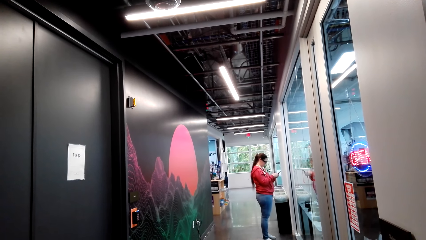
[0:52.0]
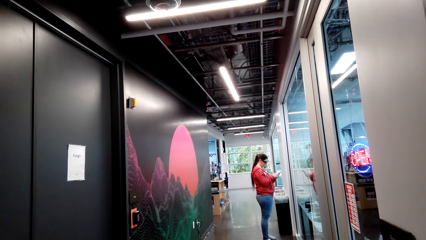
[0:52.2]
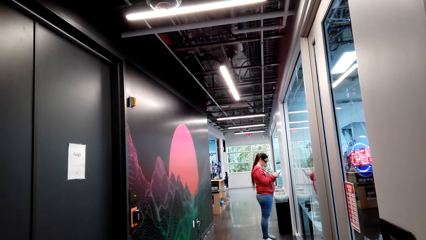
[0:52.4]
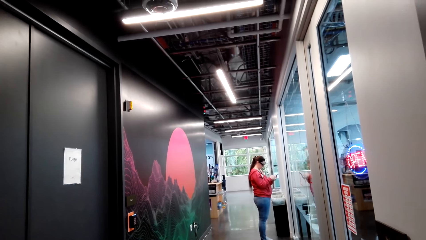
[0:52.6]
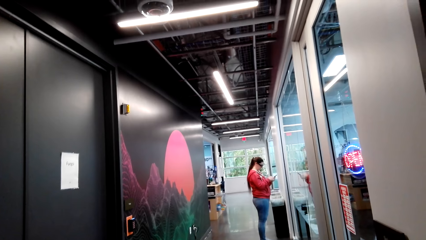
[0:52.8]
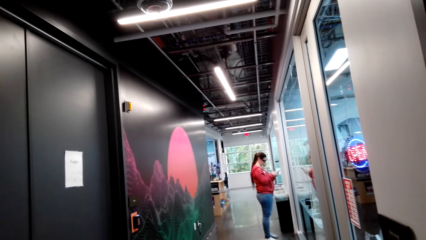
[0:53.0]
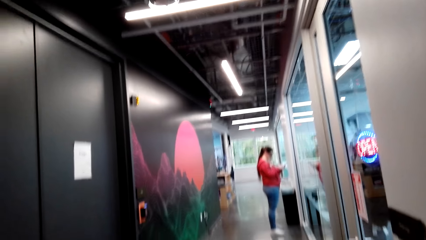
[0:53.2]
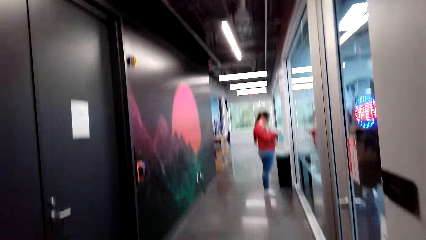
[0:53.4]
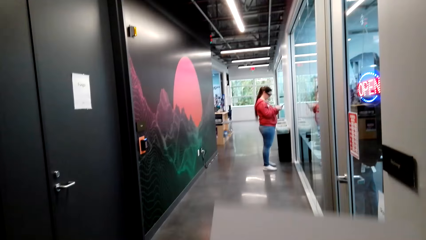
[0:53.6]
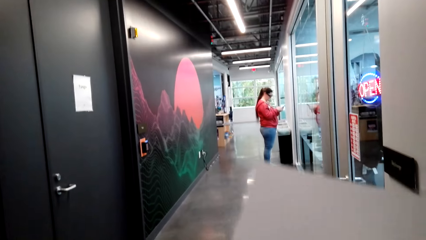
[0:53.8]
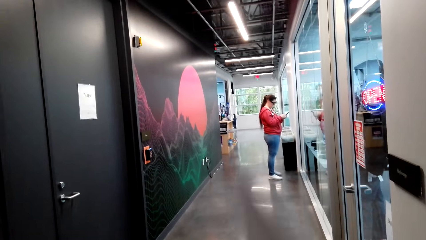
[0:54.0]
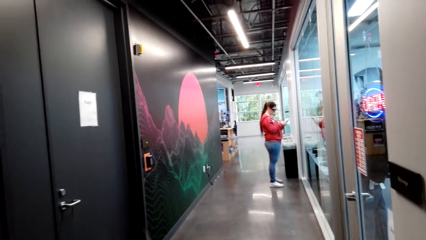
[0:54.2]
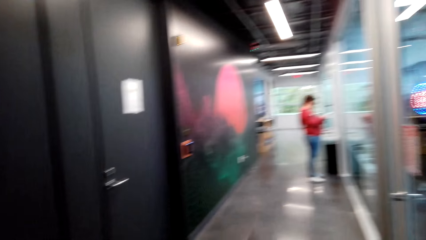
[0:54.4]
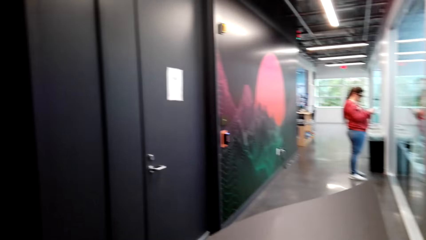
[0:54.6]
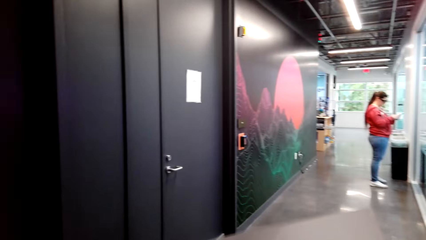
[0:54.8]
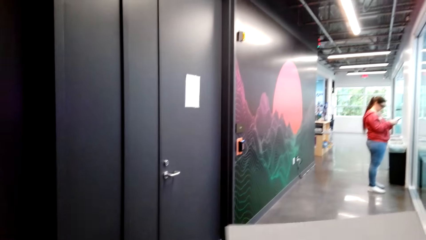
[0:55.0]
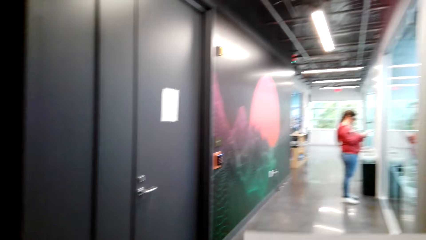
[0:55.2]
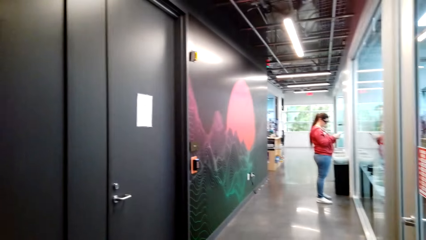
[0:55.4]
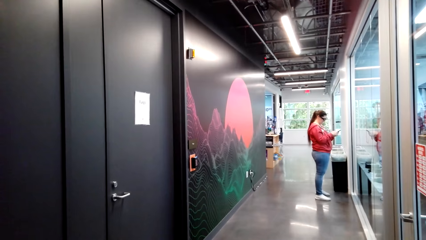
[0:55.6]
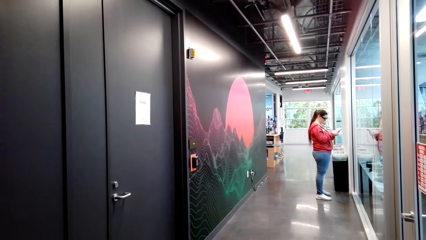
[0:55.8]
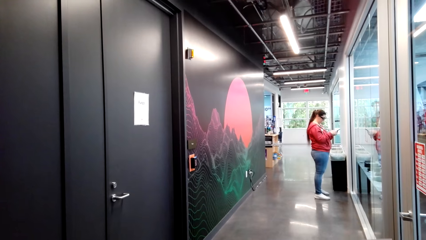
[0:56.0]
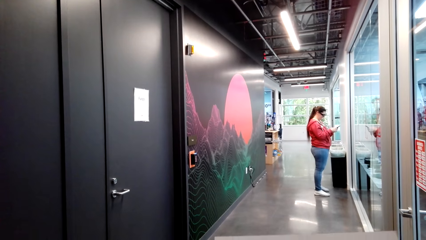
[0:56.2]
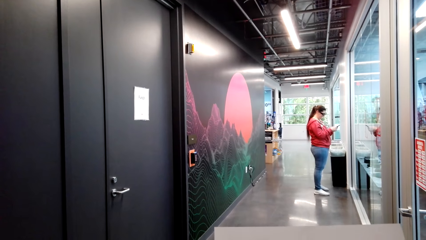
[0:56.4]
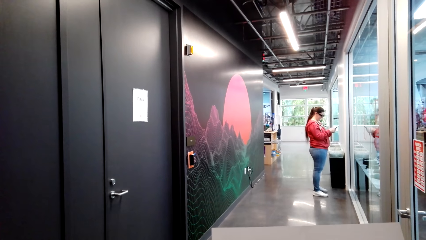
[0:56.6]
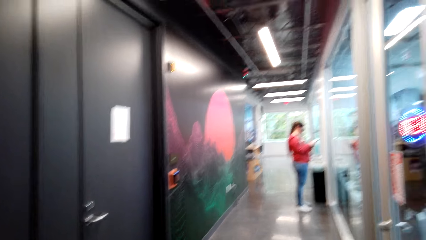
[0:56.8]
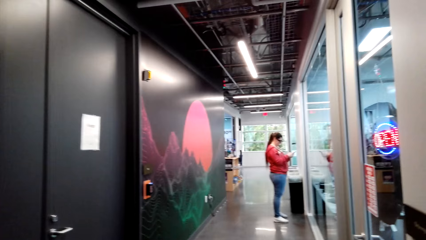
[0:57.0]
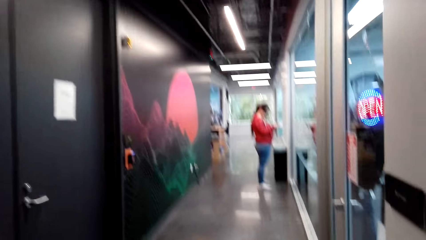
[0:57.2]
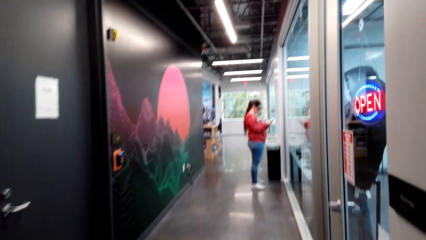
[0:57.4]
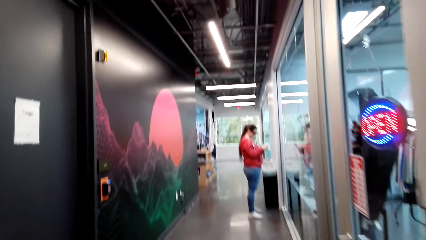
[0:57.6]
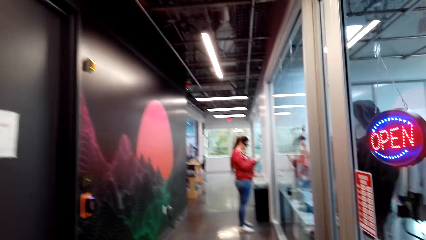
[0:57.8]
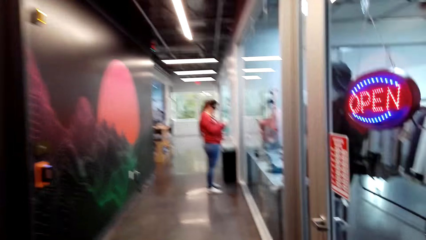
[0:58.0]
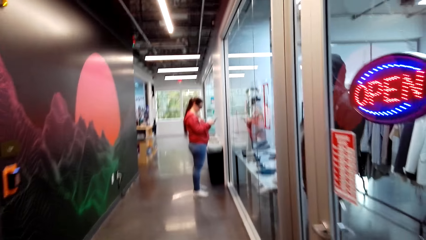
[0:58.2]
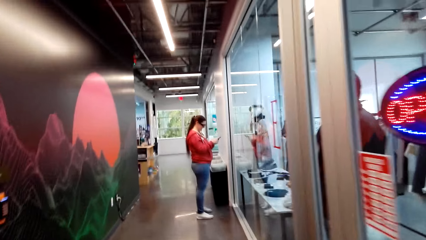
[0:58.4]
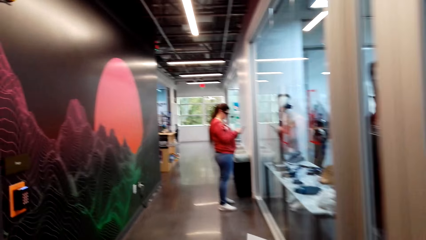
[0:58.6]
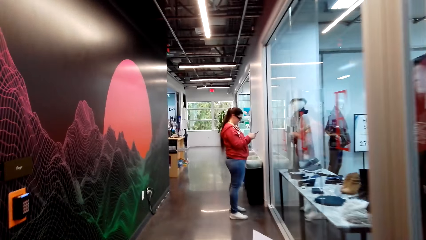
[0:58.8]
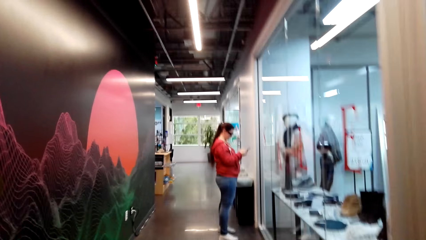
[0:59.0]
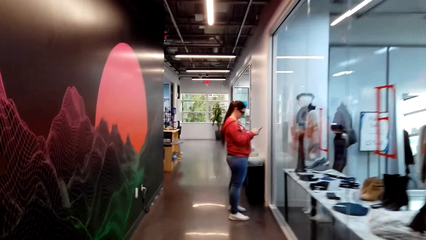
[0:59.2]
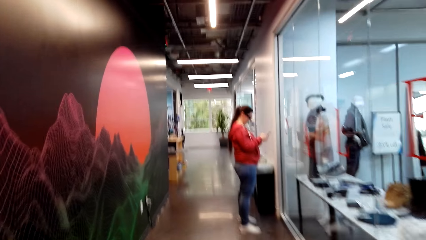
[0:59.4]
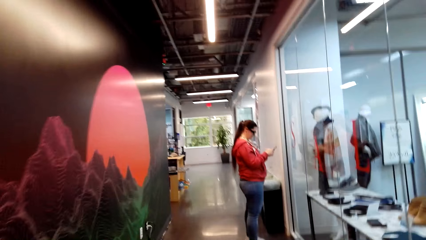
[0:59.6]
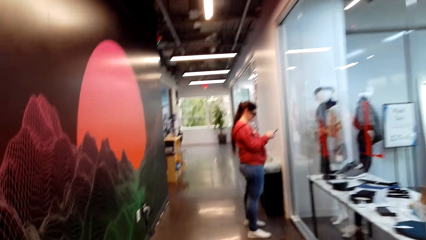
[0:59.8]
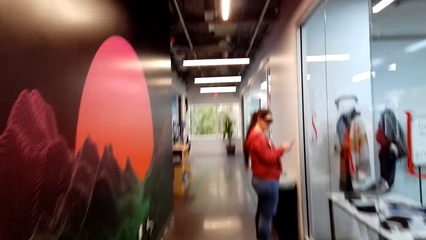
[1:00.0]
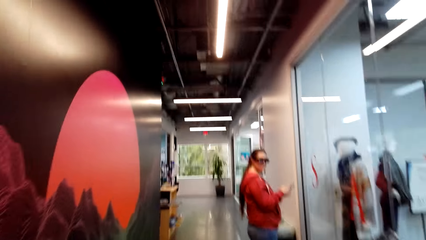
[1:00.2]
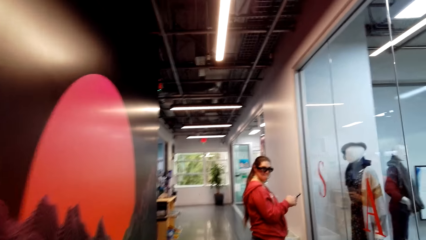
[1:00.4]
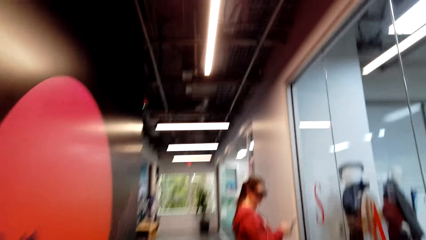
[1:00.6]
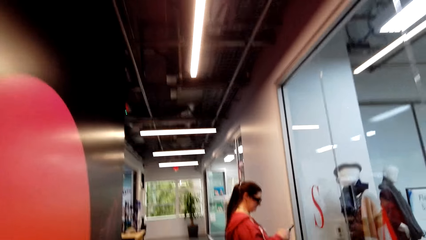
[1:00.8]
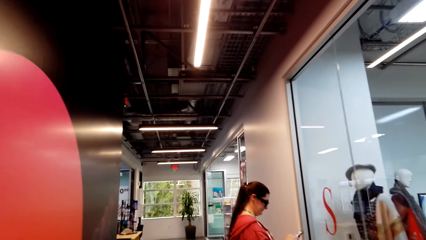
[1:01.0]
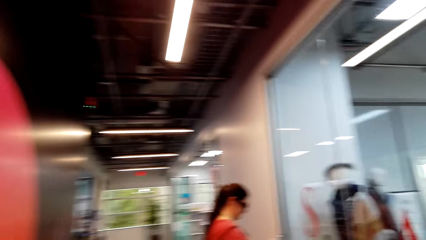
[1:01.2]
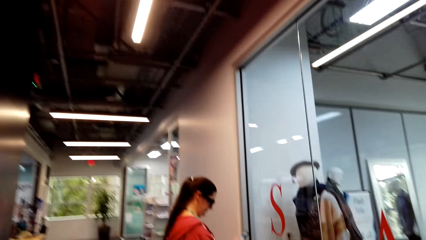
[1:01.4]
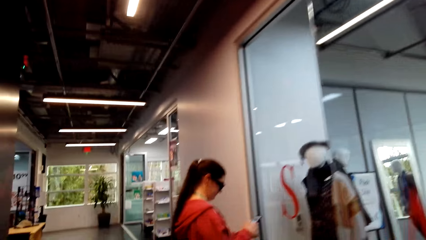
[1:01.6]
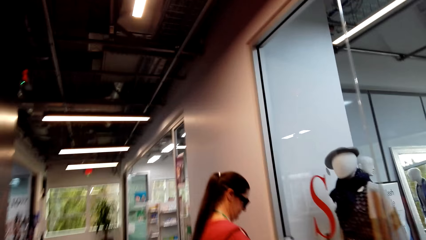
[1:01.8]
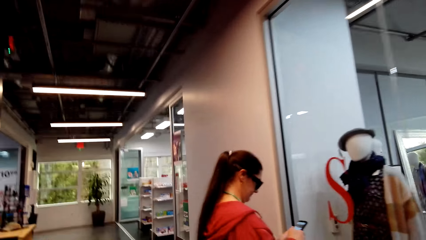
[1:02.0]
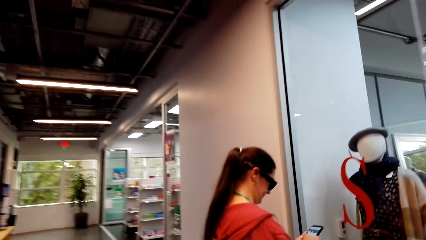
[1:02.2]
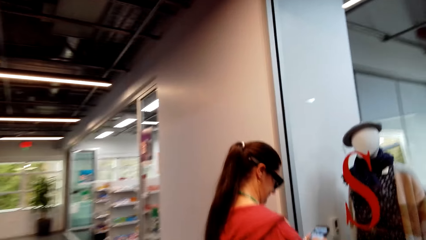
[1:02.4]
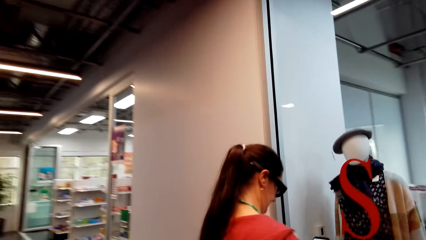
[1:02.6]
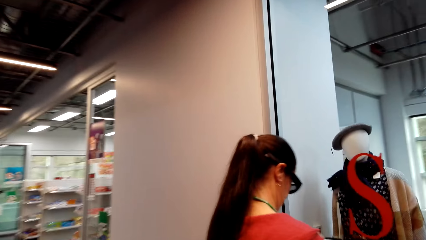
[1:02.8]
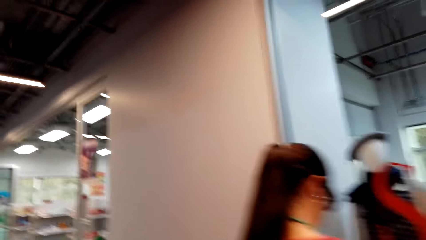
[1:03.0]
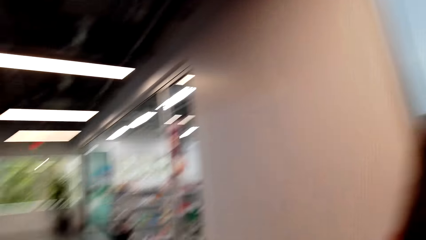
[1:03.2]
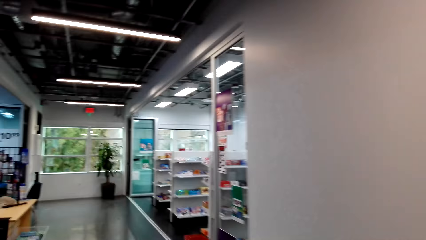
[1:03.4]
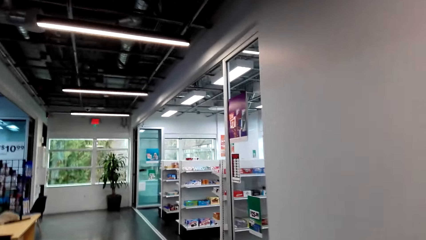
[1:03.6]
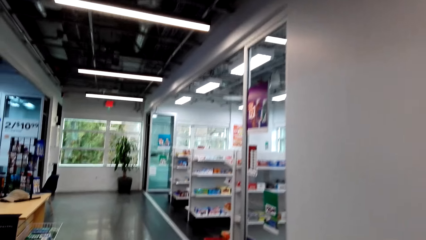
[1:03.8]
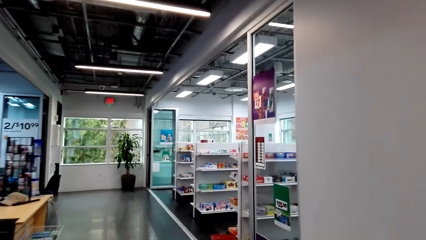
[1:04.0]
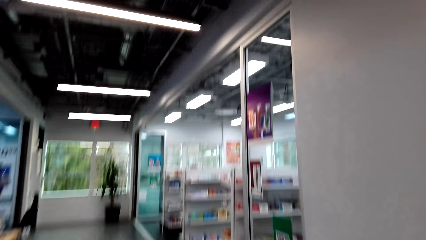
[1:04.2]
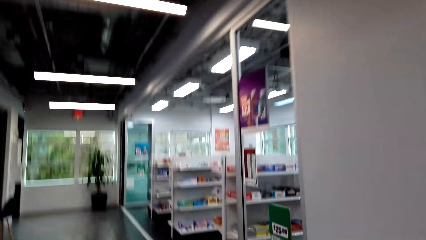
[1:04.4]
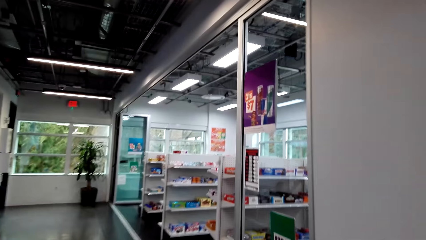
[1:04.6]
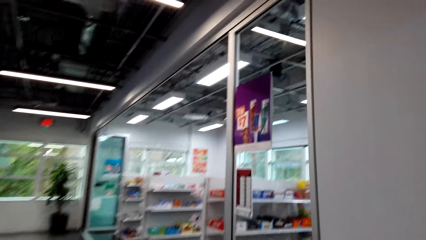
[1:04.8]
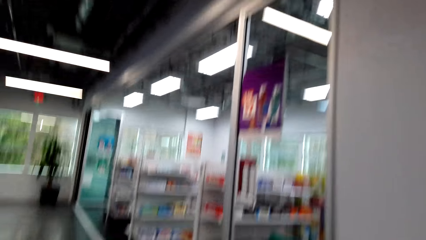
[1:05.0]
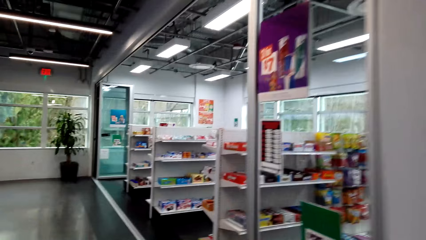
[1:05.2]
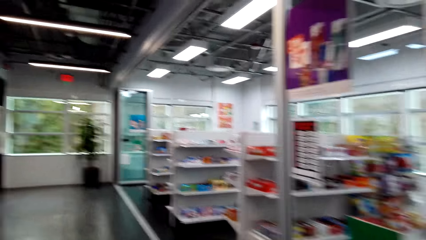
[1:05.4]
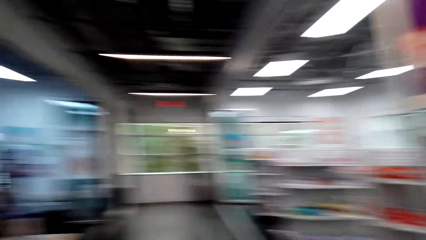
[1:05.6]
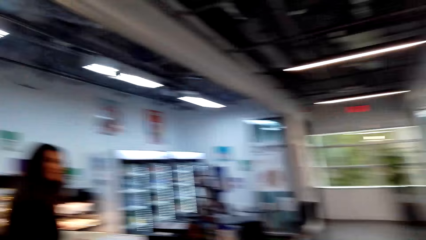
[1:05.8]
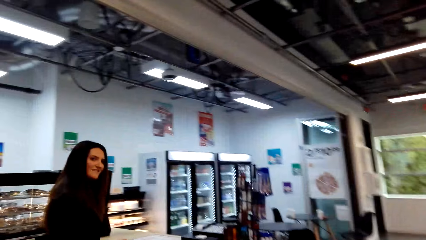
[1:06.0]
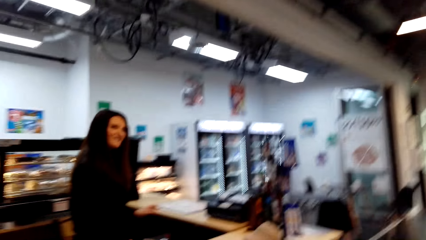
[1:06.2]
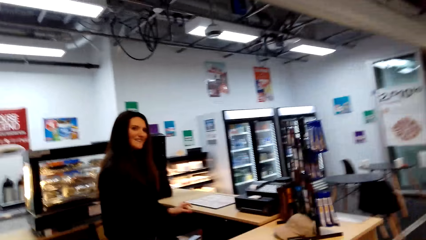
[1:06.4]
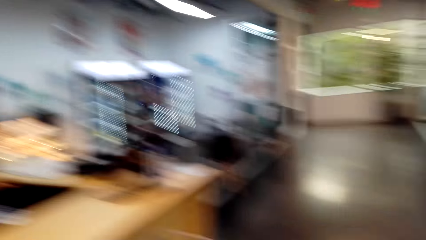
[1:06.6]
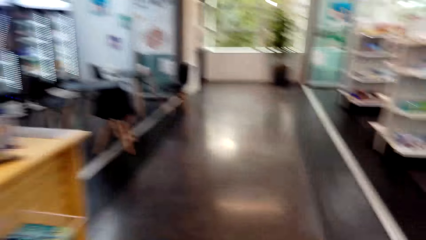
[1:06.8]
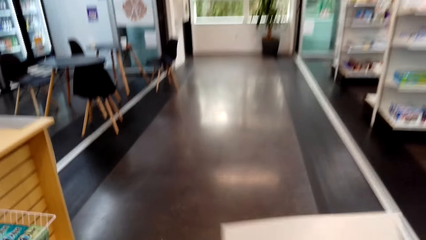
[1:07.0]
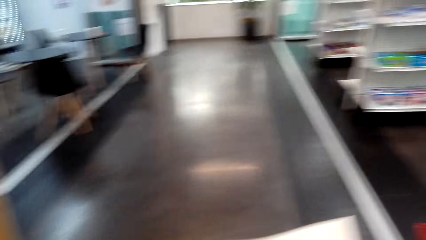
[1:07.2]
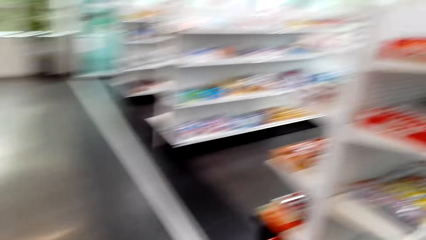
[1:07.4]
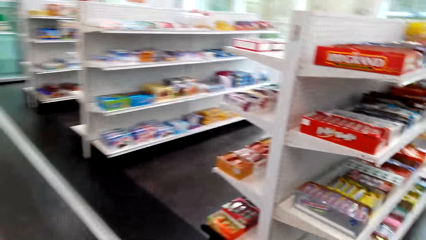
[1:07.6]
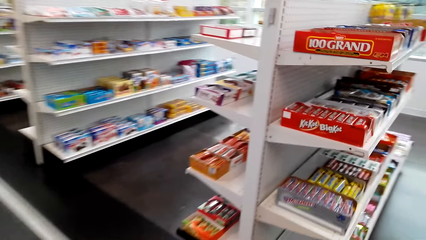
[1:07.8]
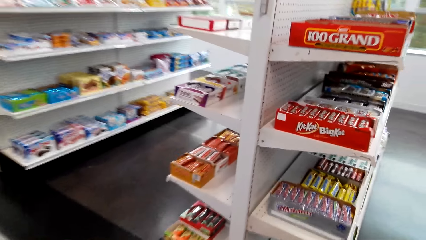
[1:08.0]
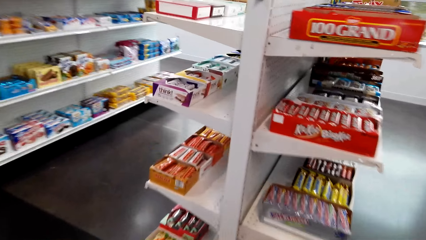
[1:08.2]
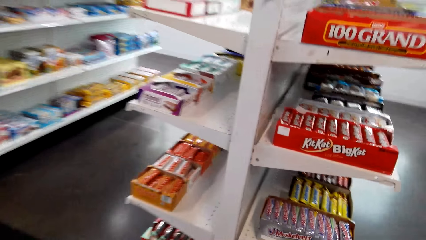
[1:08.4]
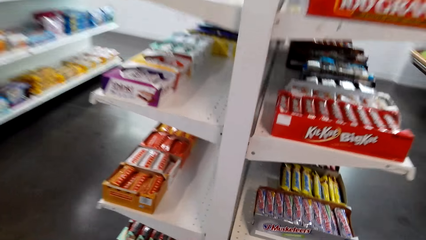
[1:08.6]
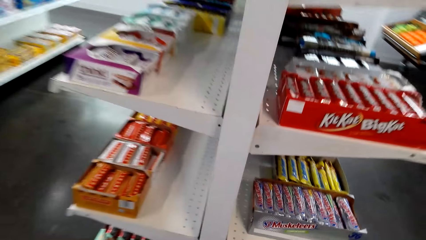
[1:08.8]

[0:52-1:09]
The camera wearer turns the paper. They walk in the store. They walk around the store.
